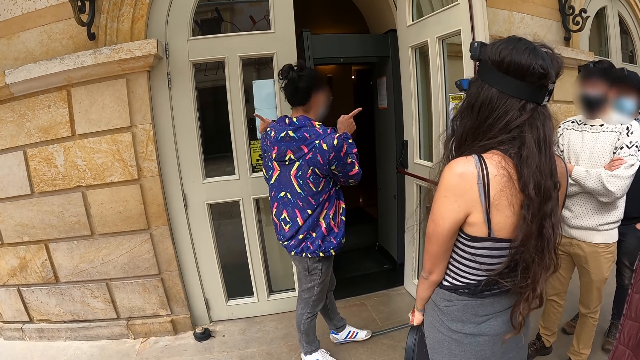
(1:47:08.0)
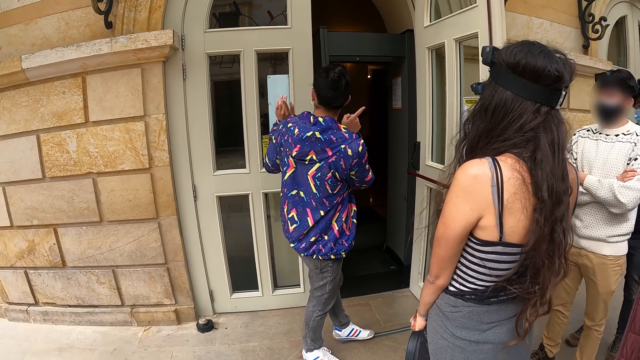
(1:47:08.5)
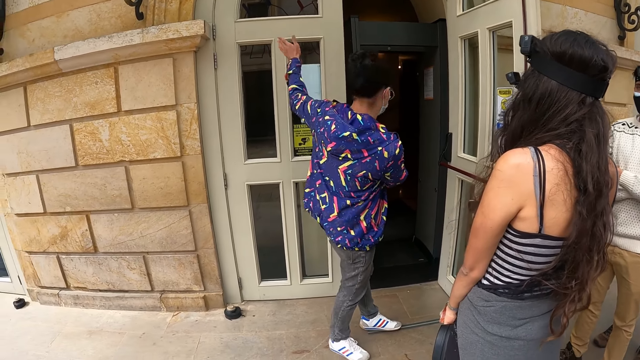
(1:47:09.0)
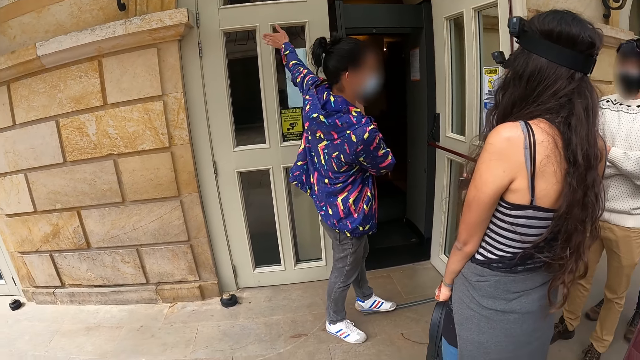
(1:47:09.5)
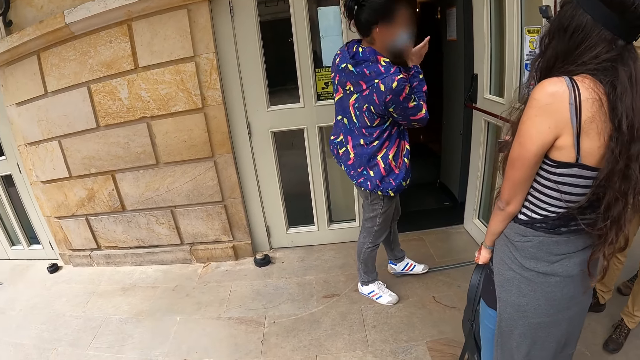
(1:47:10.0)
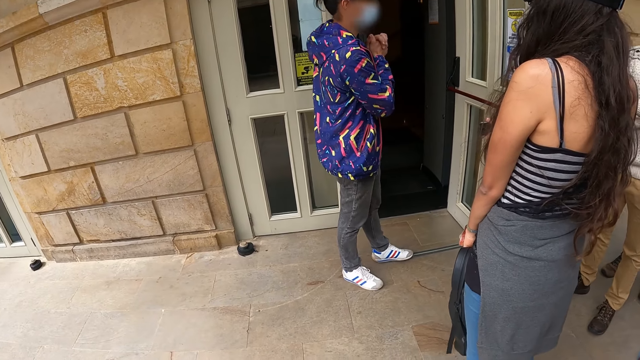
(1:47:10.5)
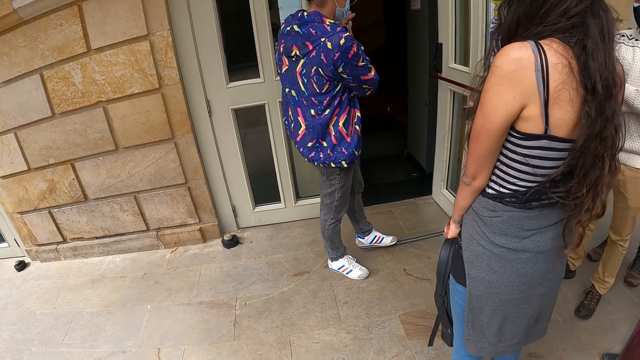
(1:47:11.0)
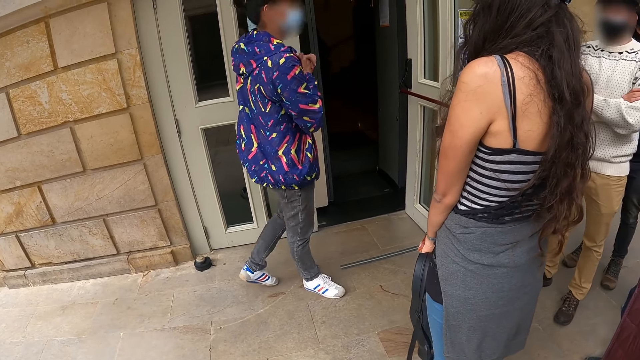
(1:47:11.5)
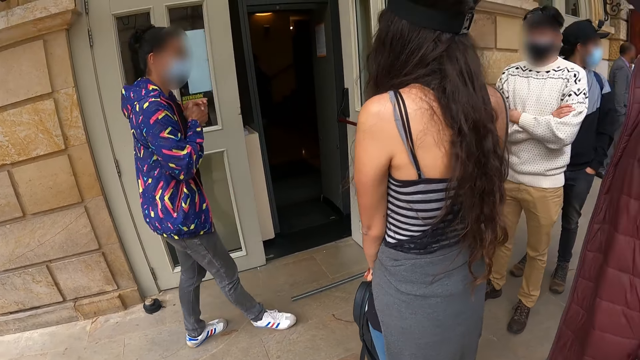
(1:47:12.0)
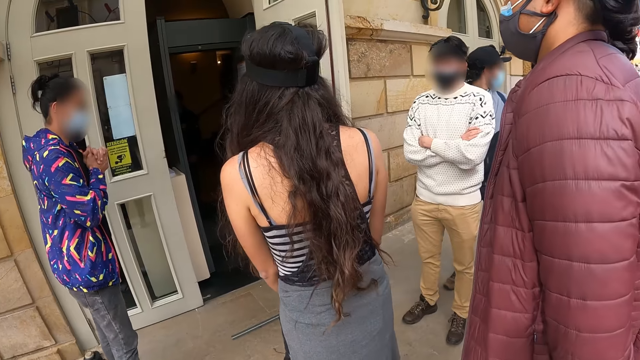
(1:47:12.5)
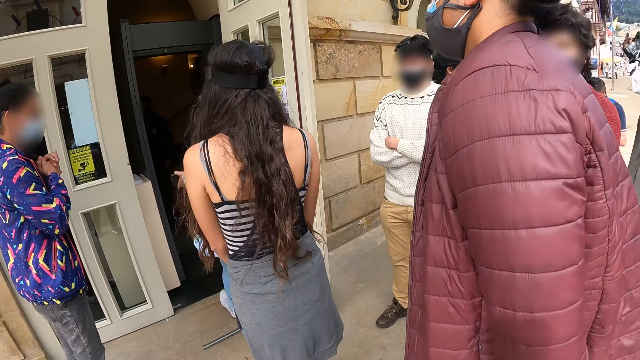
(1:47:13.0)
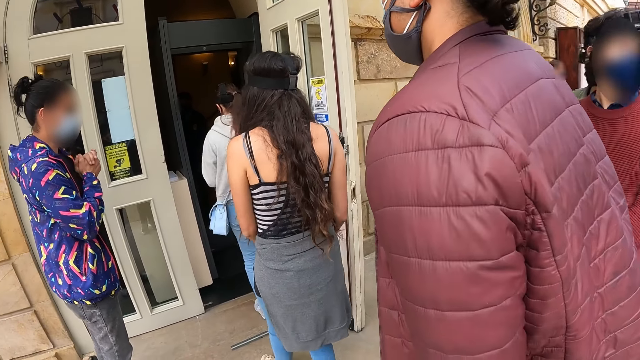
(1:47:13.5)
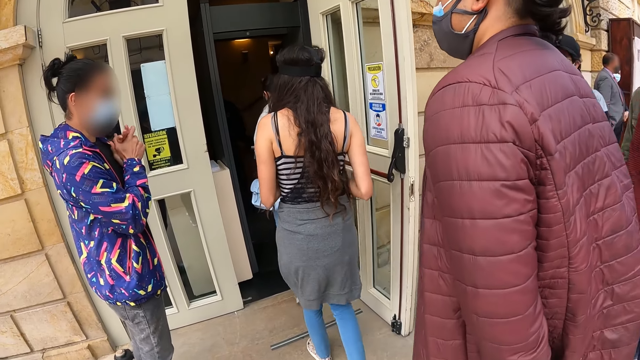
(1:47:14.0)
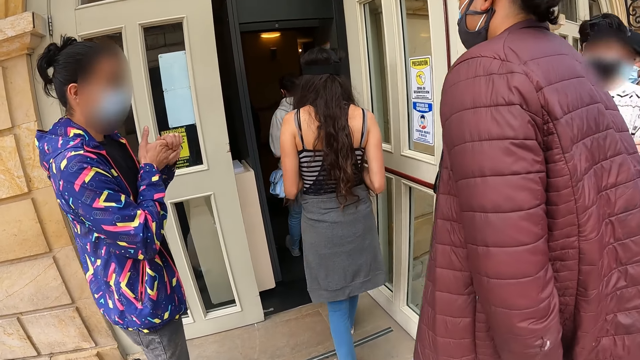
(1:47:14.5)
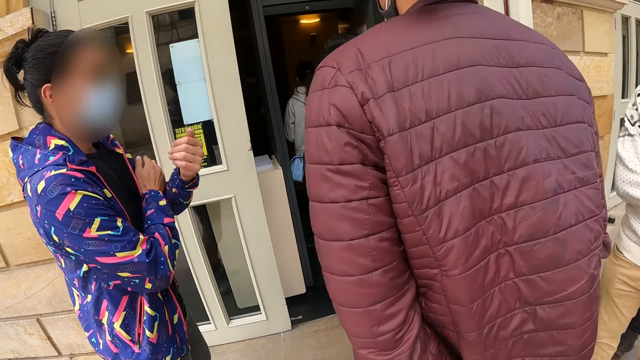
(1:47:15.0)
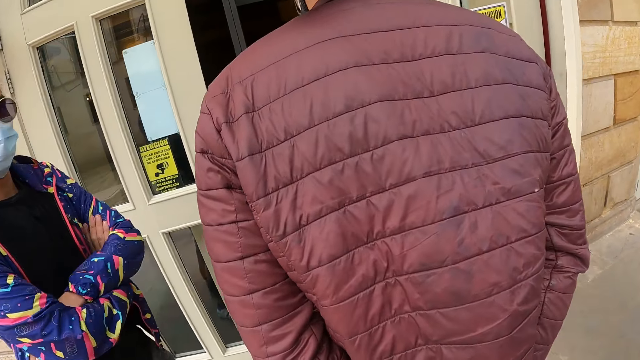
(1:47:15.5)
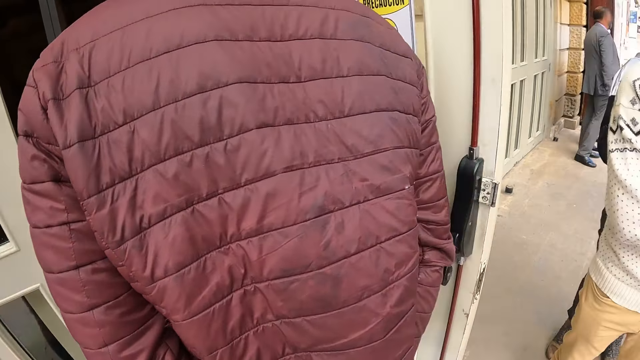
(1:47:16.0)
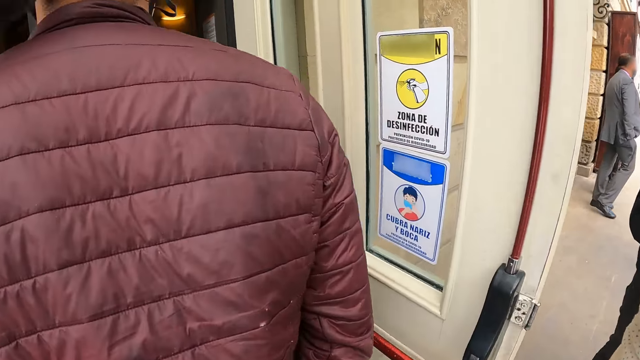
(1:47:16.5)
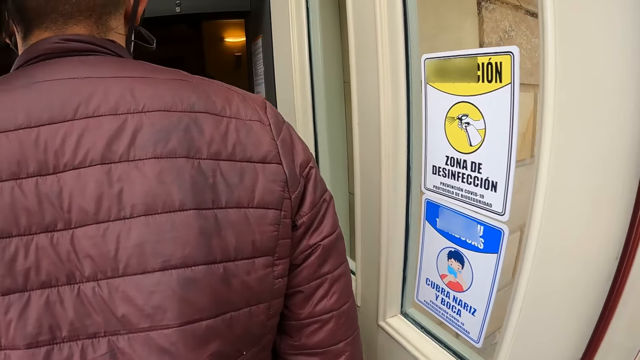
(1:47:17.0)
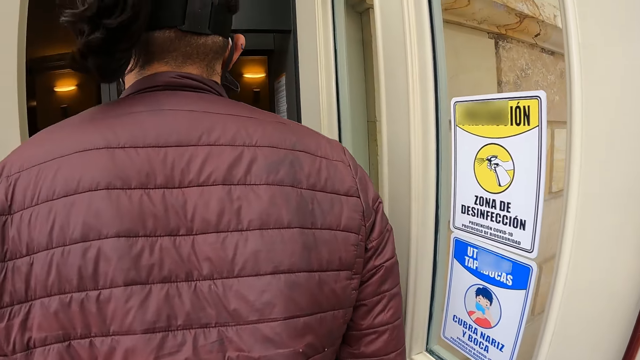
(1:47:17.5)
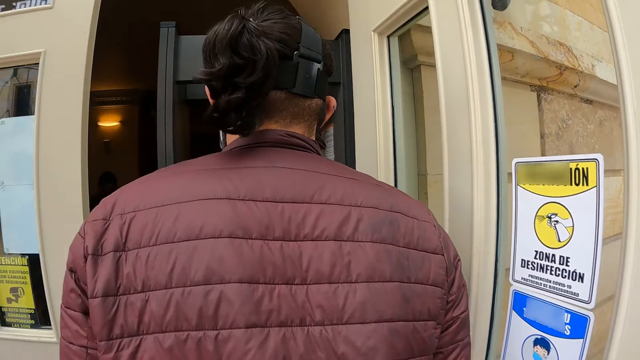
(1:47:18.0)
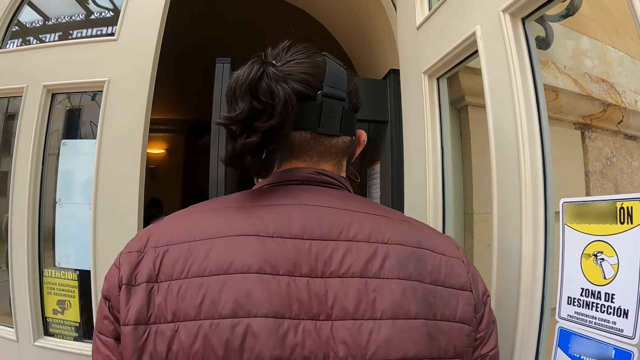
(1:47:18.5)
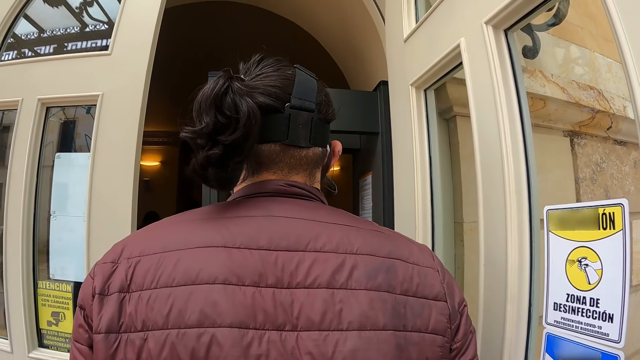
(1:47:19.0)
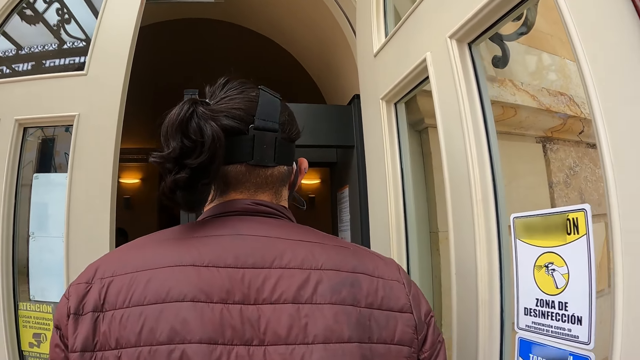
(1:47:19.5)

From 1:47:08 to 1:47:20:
A woman walks around the building. The camera wearer walks around the building.

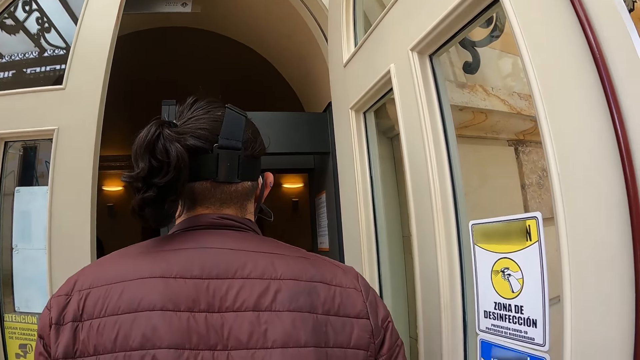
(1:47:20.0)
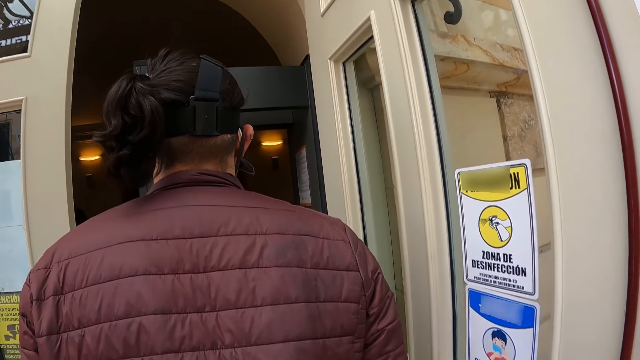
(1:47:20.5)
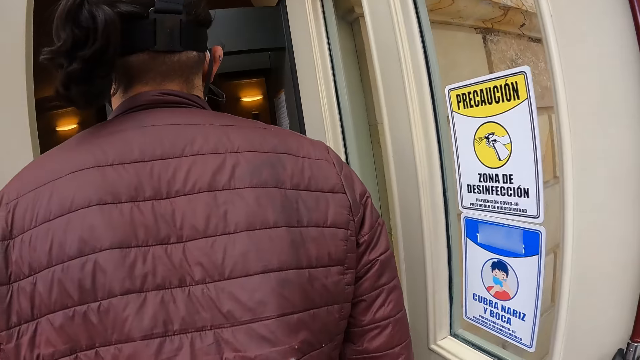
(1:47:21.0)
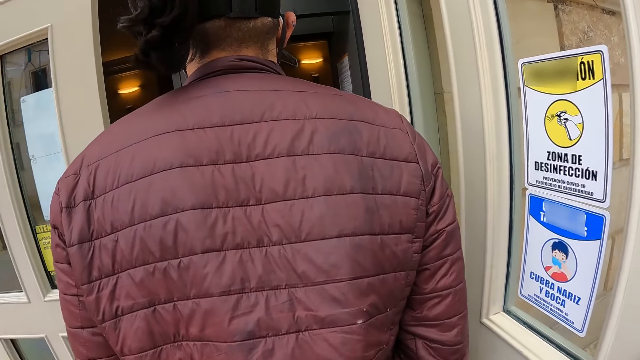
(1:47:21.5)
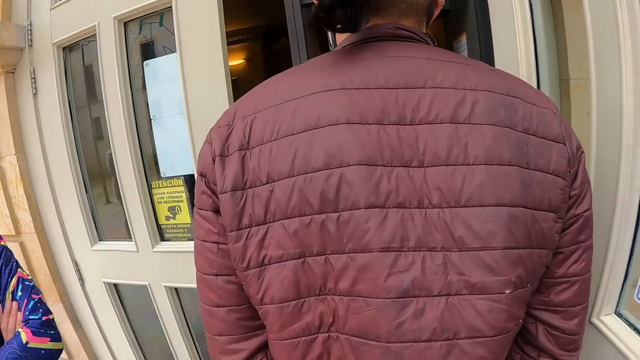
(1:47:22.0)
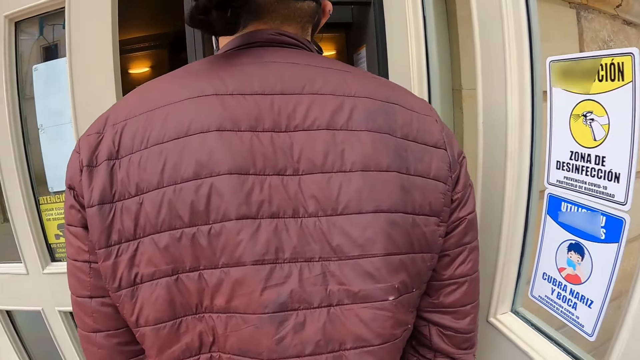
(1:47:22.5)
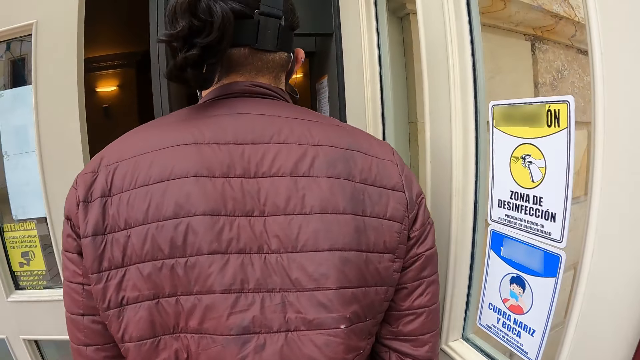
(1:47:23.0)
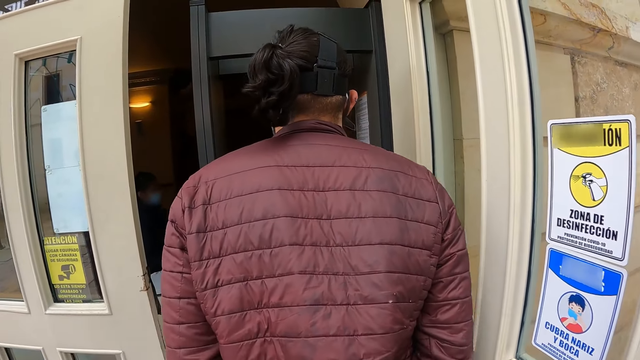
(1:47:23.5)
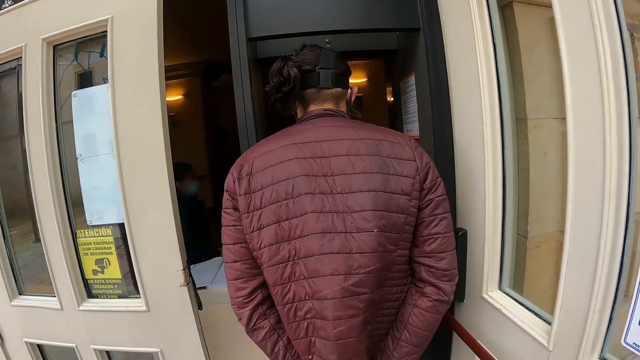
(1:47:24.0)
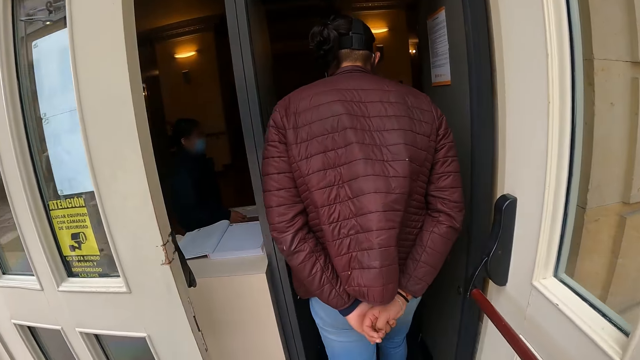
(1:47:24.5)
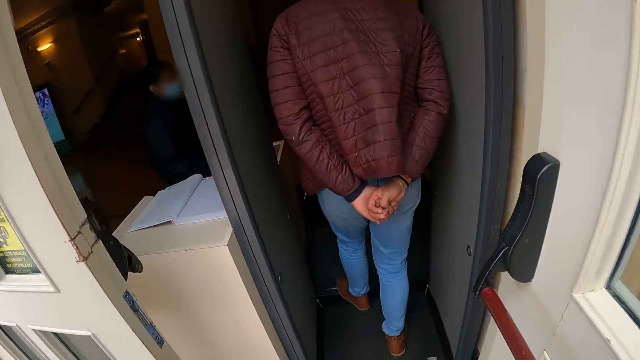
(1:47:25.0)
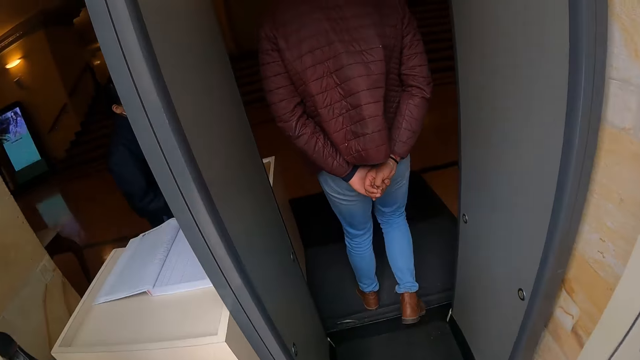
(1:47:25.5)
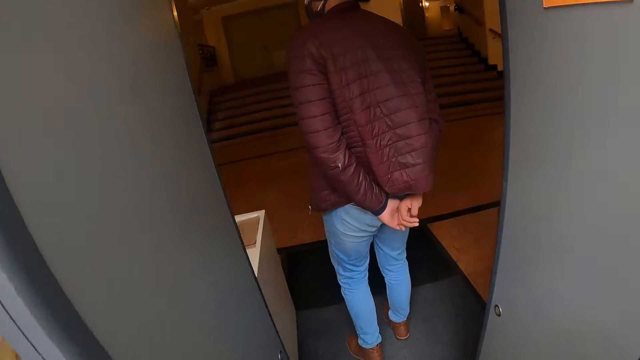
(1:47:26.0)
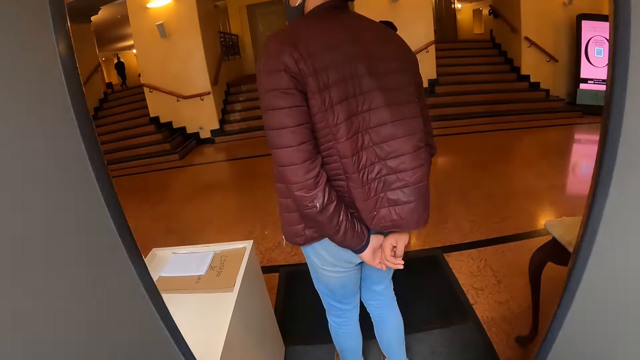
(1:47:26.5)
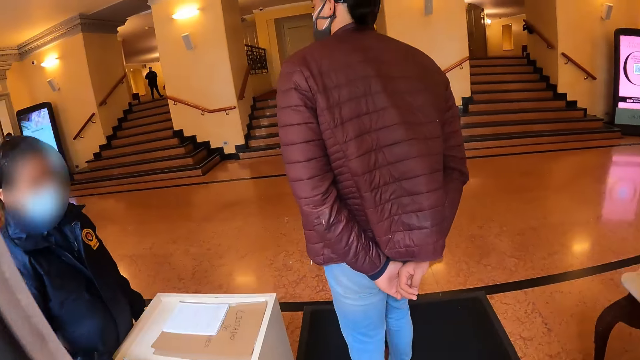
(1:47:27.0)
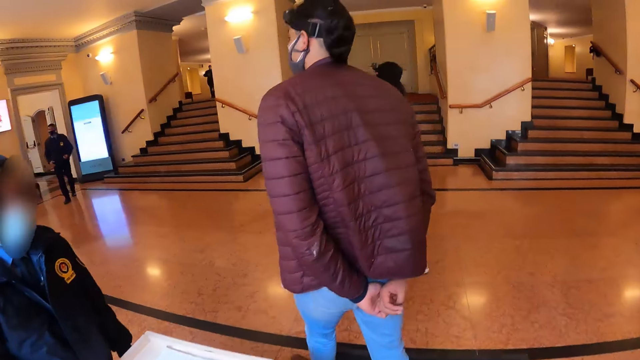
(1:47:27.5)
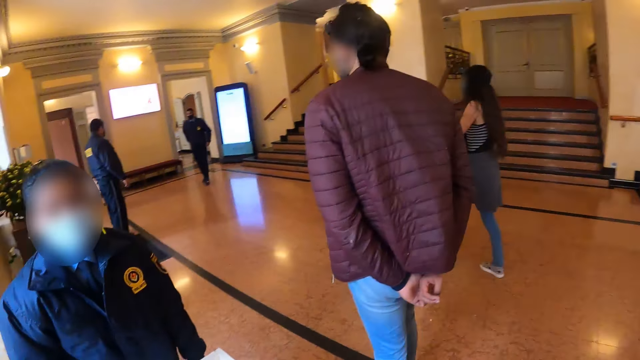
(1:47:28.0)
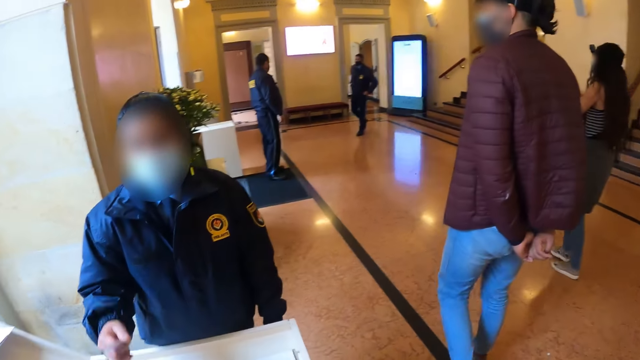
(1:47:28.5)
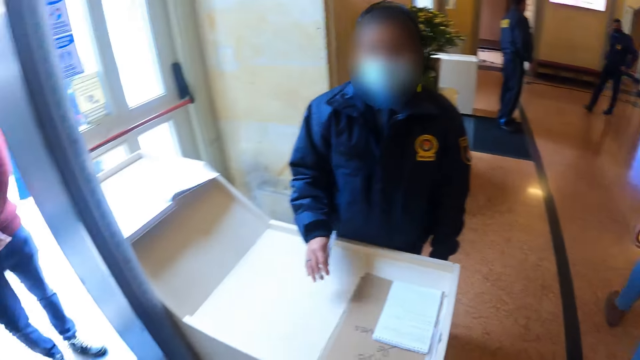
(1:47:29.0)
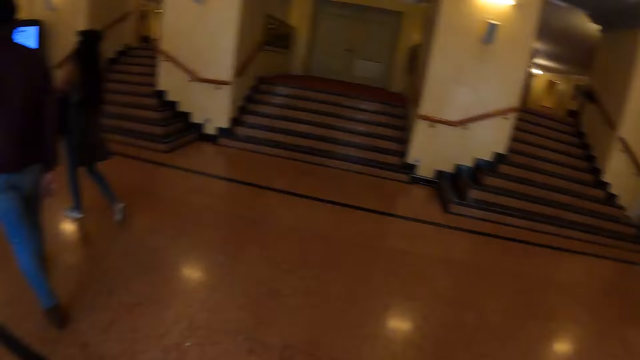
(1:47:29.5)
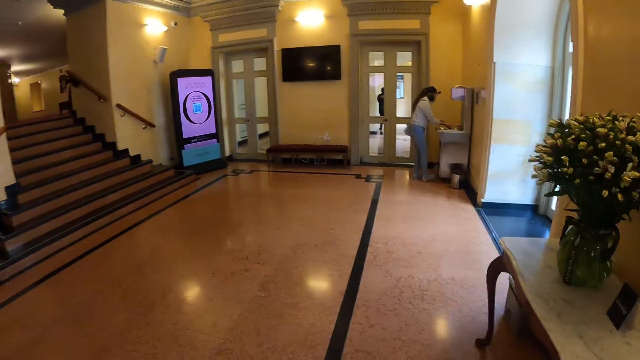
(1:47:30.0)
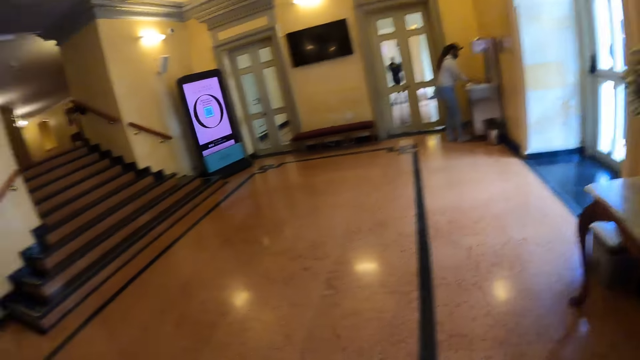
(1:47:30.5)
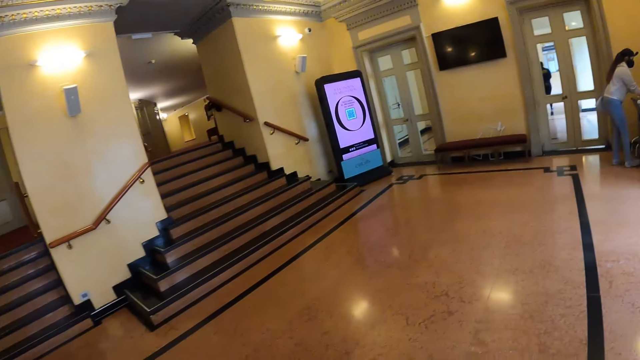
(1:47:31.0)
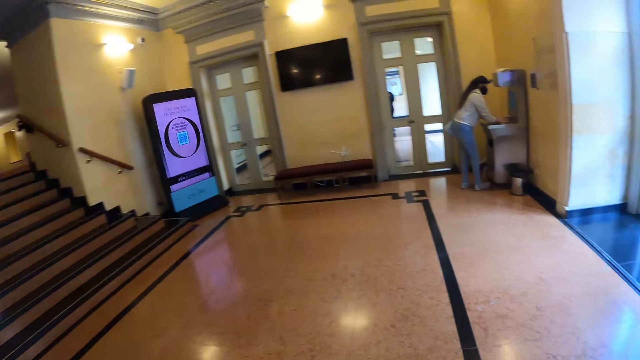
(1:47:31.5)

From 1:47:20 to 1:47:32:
The camera wearer enters the building. They look around the room.
